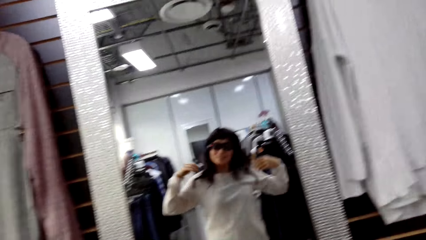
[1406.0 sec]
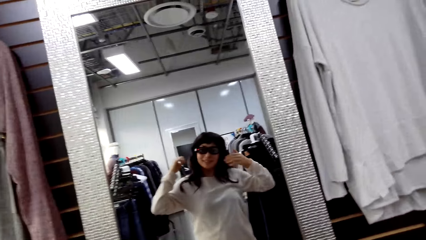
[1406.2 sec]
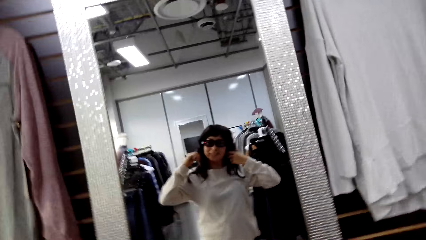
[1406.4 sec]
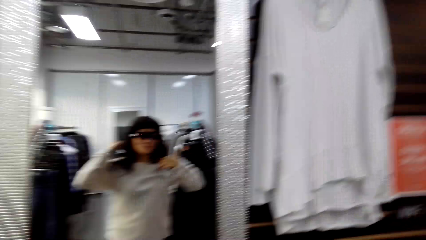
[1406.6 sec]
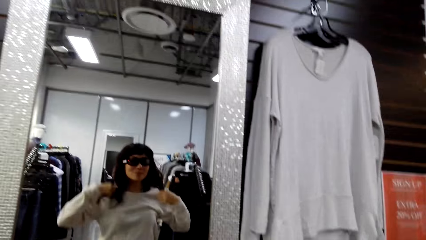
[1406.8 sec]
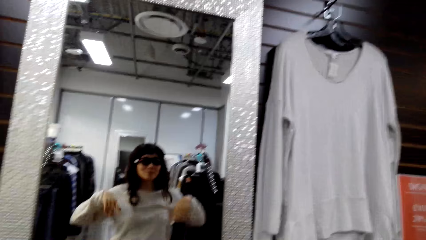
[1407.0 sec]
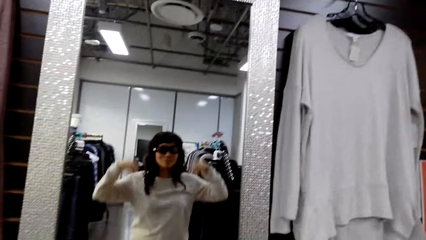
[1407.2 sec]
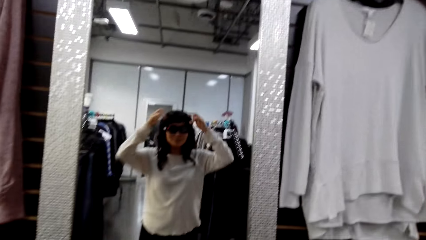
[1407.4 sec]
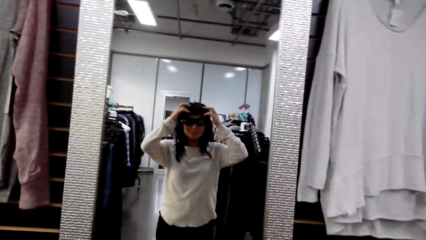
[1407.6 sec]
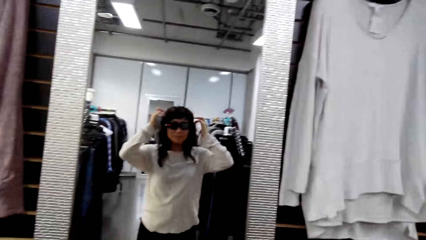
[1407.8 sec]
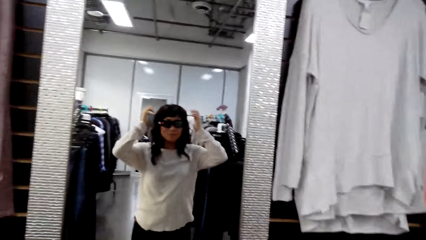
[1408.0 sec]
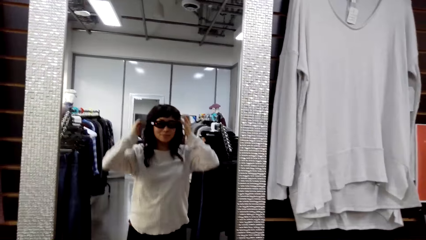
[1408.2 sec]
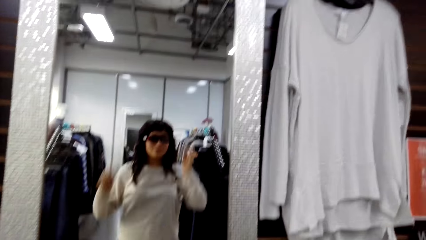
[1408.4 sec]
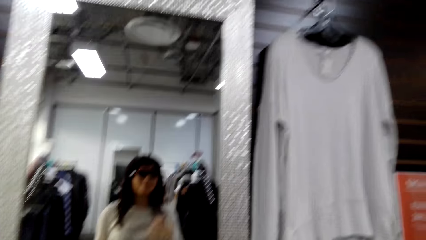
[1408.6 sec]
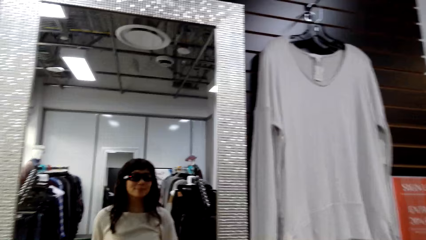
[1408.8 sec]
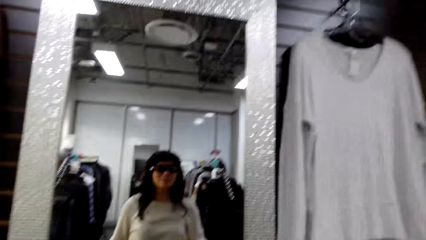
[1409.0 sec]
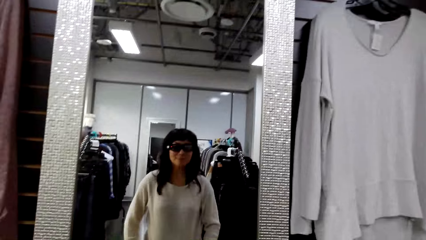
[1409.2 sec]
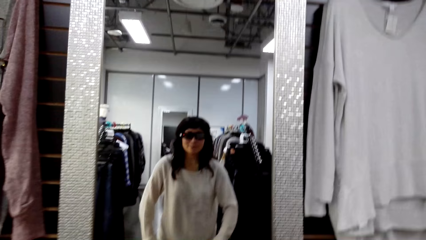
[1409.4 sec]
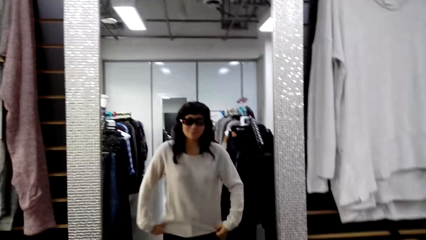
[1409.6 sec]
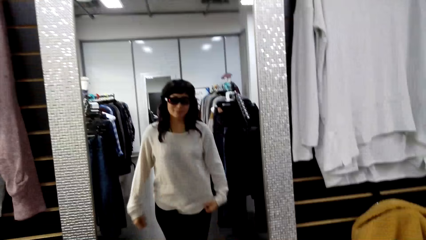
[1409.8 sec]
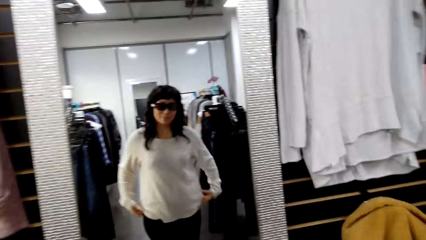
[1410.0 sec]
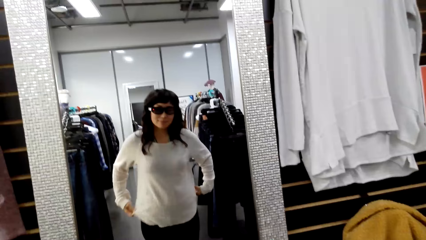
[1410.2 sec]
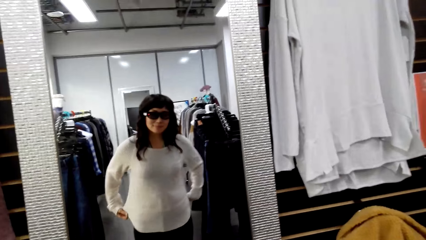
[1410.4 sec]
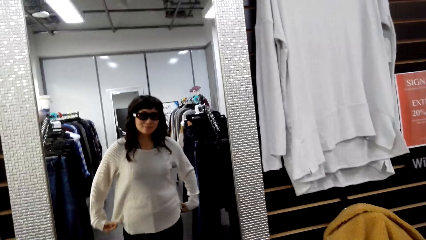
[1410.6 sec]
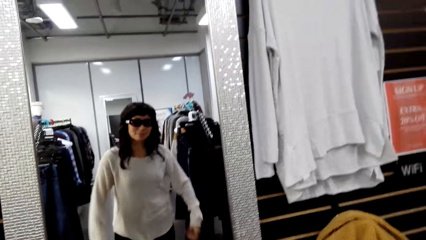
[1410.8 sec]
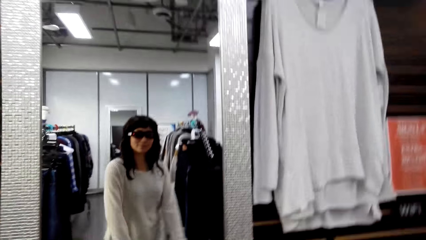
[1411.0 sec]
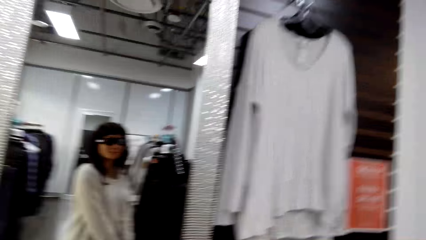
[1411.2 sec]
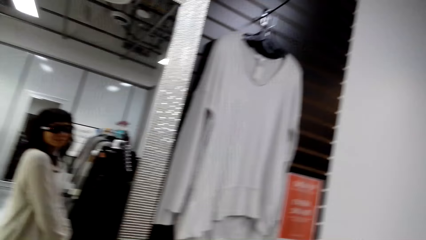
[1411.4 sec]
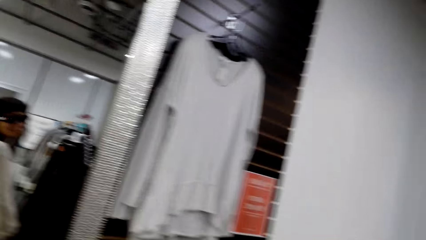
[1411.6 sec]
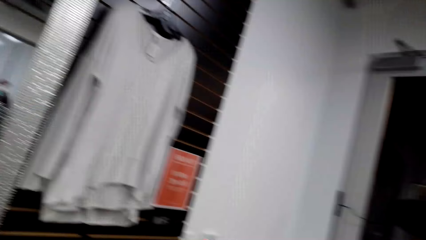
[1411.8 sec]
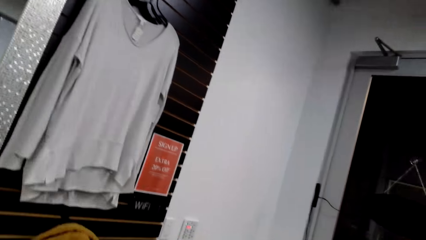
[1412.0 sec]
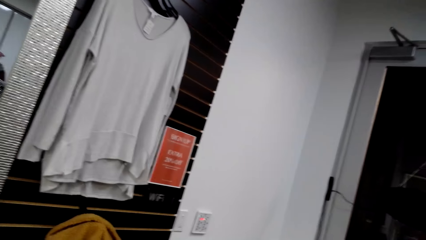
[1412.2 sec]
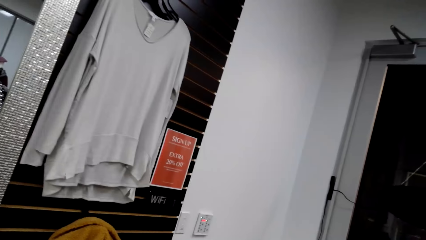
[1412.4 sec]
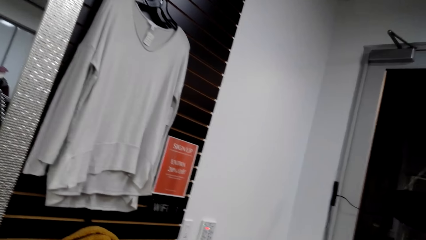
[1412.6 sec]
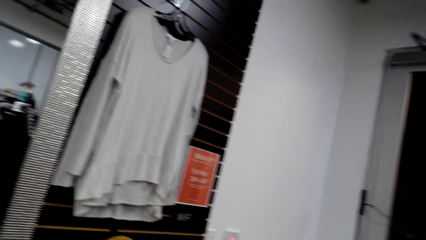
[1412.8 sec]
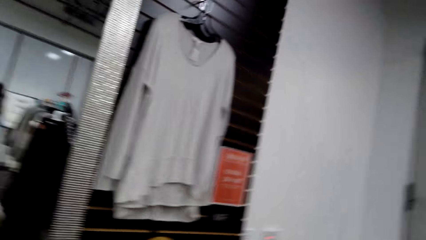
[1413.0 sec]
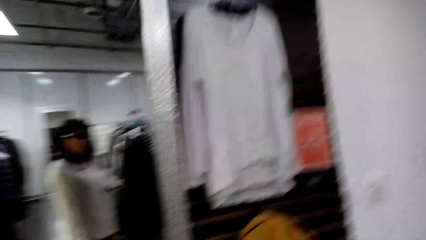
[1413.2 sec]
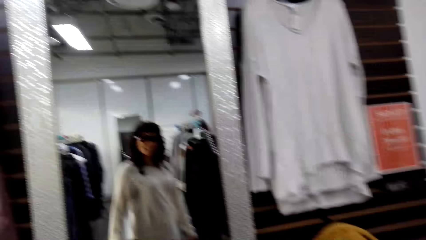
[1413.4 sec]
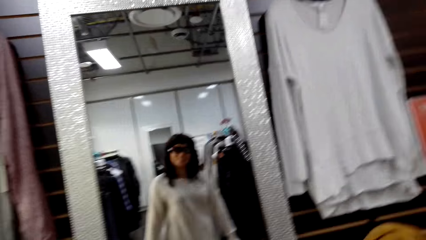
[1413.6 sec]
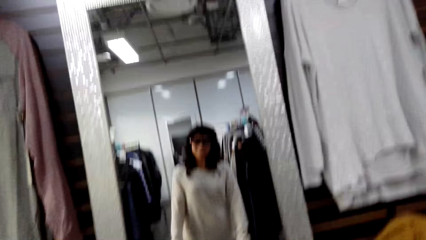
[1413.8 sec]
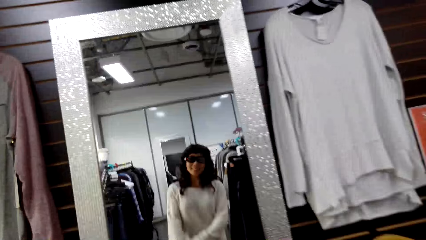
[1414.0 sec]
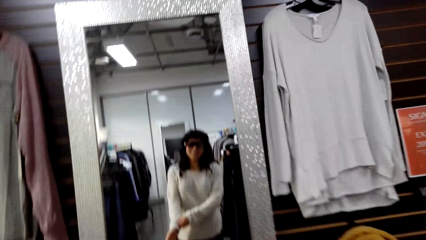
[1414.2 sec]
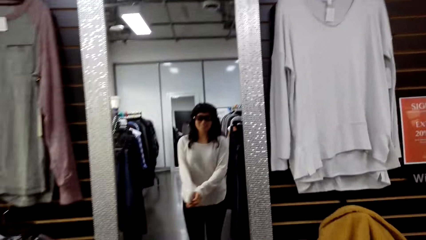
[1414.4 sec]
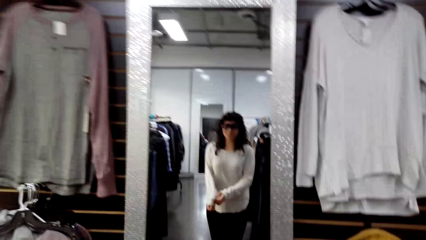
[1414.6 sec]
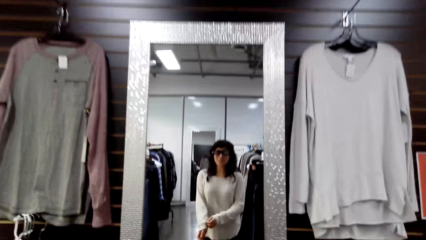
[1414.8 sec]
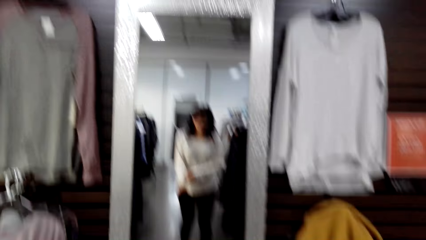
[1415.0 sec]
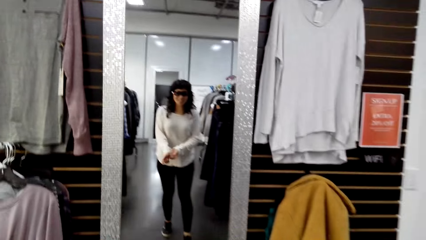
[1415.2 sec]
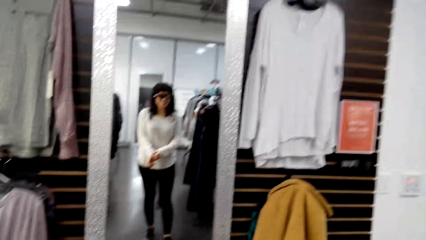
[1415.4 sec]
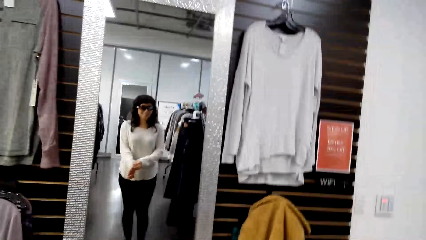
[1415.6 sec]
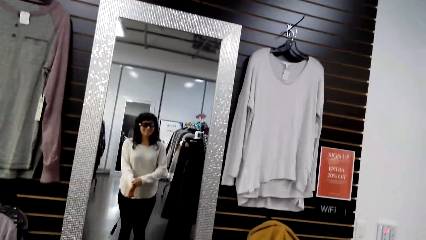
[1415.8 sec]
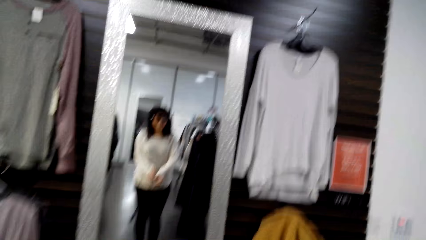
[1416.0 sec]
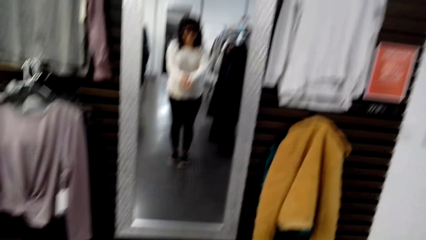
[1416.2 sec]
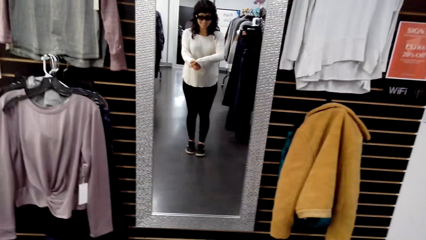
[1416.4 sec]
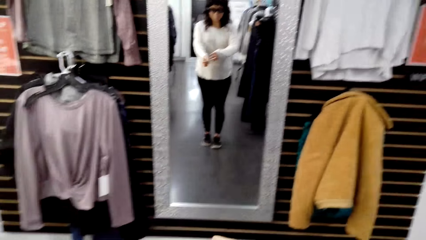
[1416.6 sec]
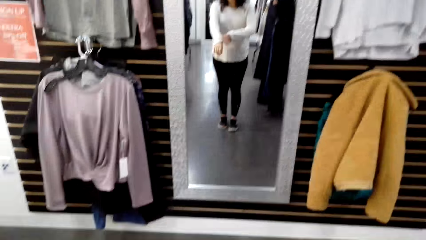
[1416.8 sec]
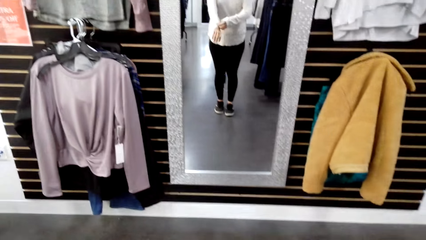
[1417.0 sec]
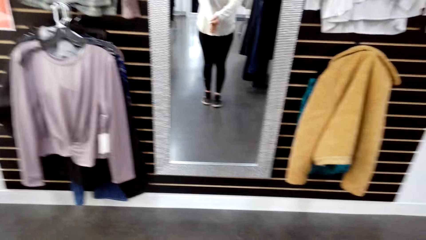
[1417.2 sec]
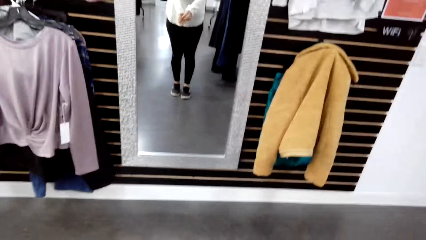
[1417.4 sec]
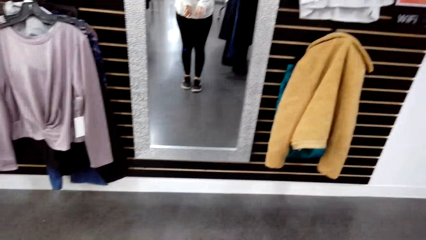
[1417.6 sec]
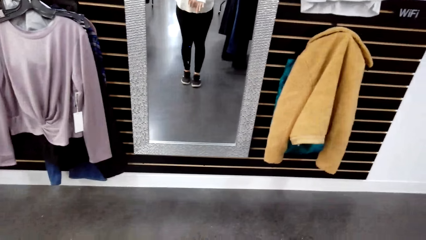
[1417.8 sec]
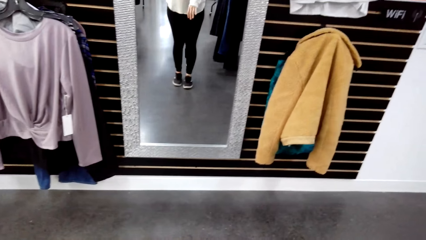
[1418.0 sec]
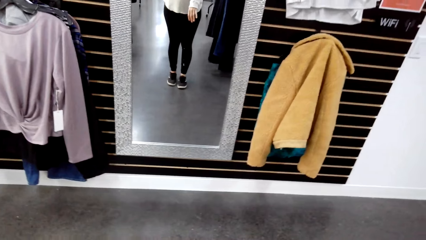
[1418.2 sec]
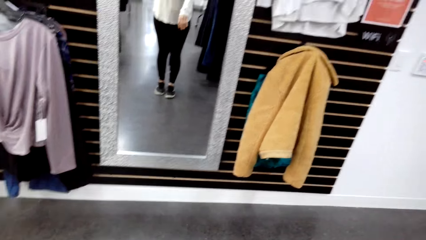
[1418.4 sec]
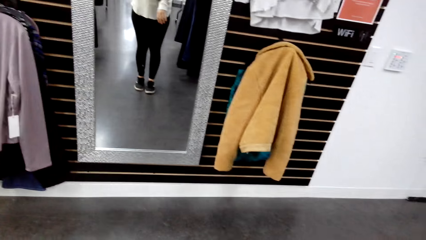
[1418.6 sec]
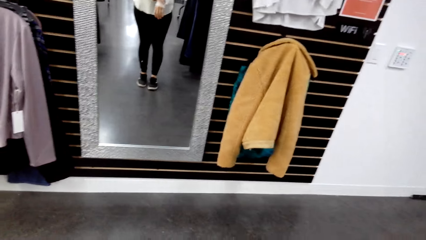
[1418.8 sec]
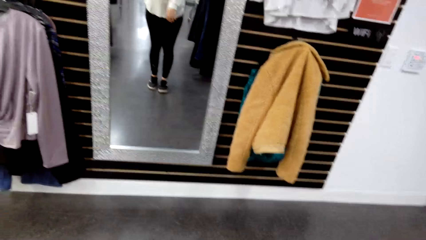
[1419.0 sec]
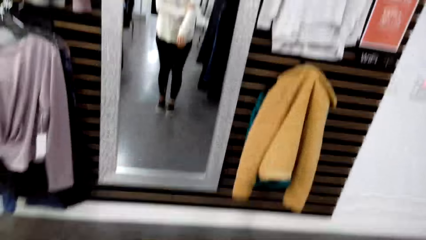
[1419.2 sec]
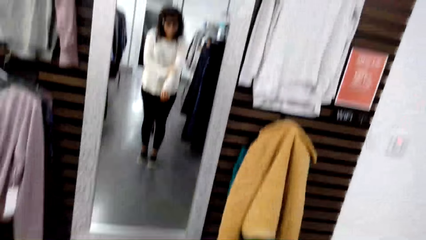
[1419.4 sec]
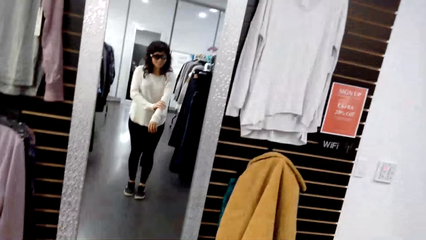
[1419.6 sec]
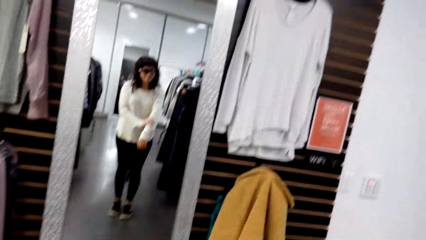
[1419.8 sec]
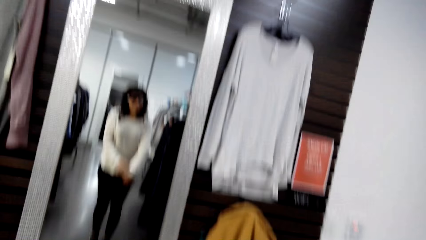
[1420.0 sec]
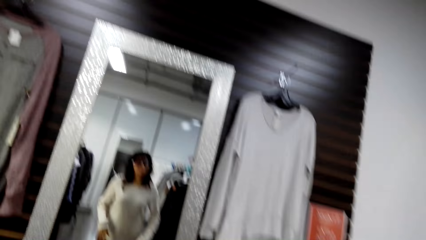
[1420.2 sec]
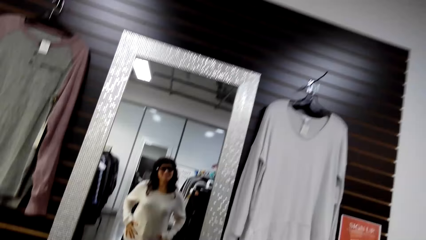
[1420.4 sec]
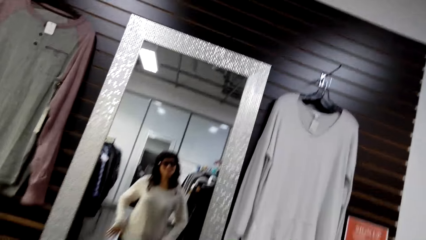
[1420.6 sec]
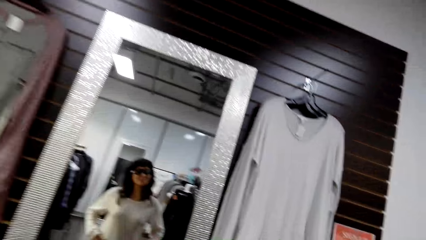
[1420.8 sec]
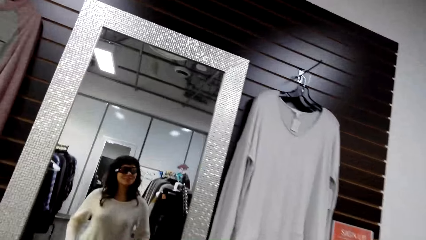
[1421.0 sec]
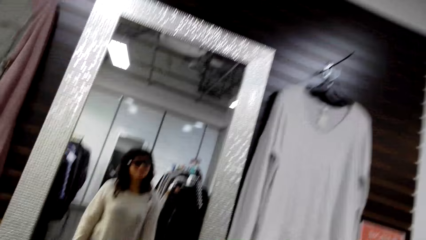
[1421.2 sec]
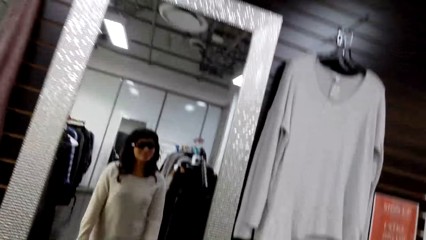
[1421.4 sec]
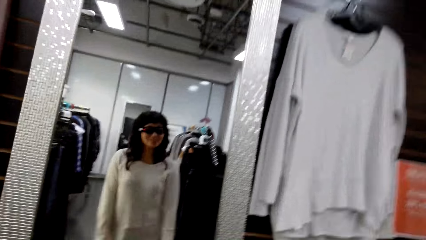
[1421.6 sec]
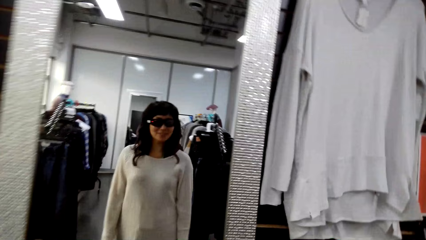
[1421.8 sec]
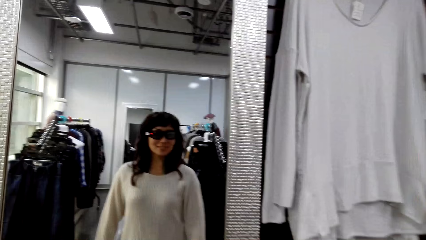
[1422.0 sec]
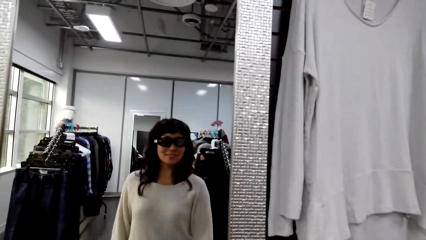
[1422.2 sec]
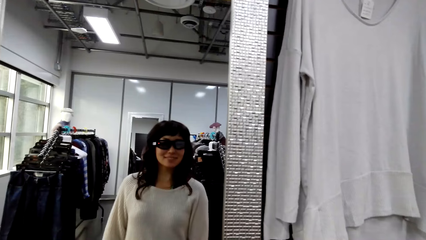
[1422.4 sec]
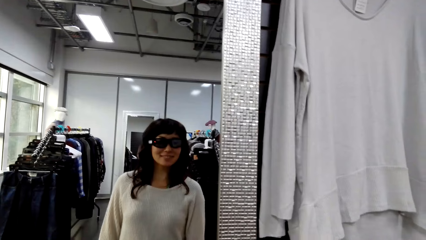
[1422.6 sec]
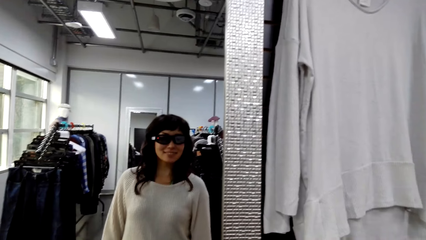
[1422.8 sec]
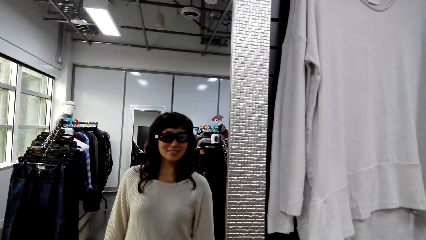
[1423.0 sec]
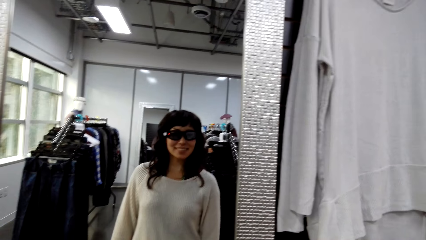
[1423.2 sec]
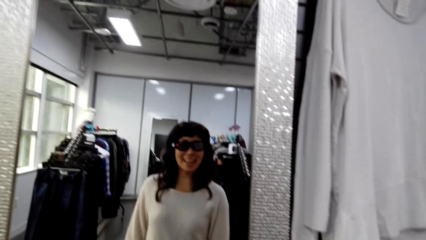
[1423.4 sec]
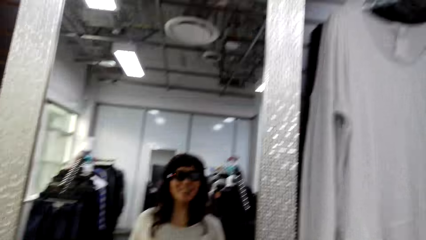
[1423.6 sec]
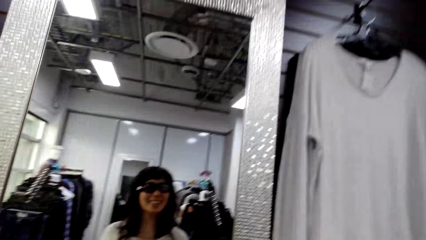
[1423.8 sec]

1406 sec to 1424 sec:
The camera wearer adjusts a cloth. They turn around. They adjust the cloth. They turn around. They adjust the cloth. They turn around.
